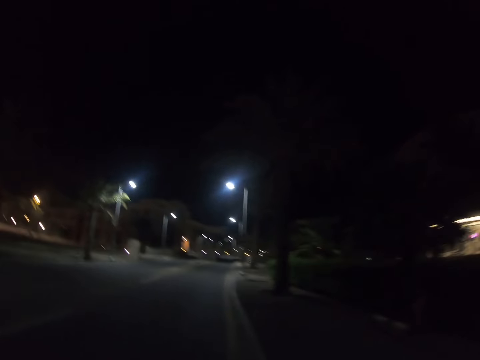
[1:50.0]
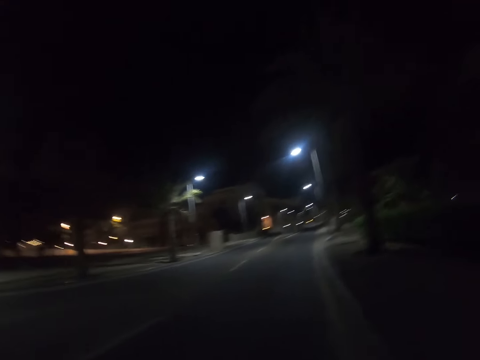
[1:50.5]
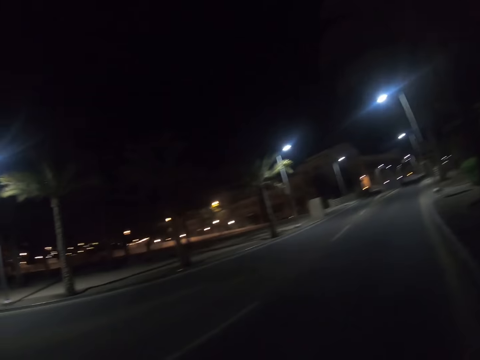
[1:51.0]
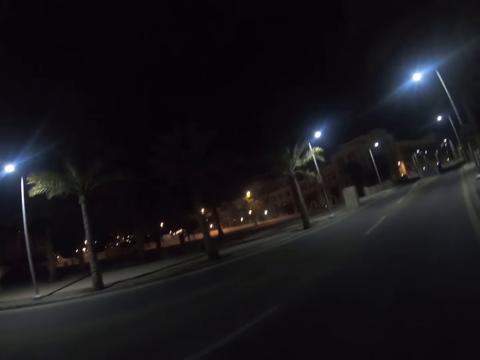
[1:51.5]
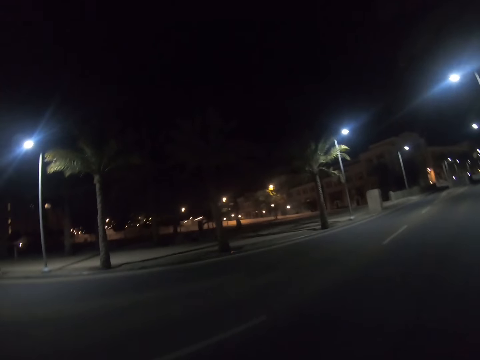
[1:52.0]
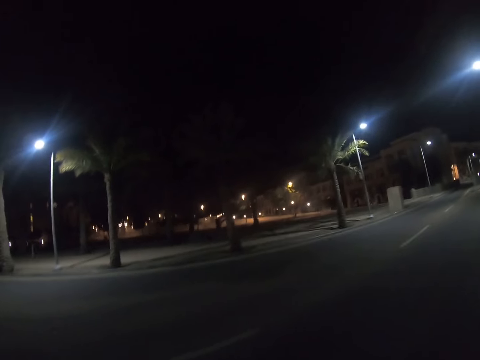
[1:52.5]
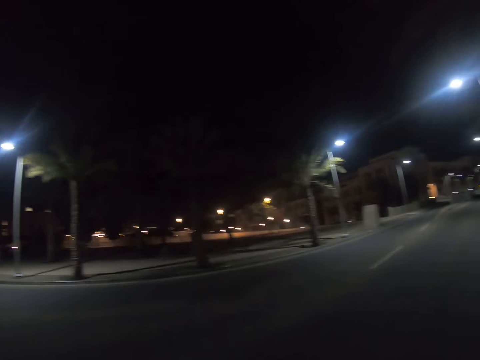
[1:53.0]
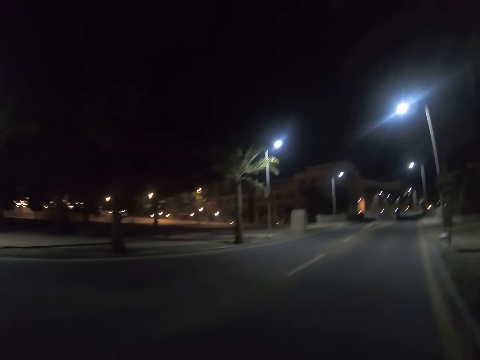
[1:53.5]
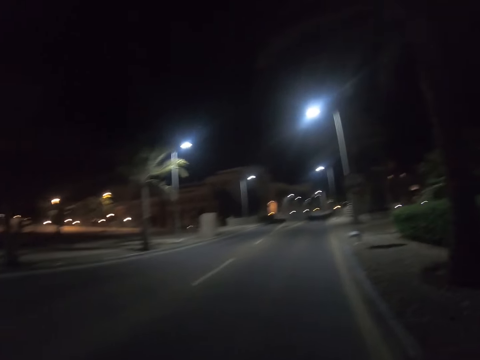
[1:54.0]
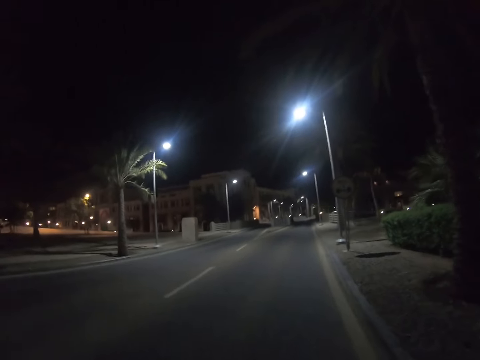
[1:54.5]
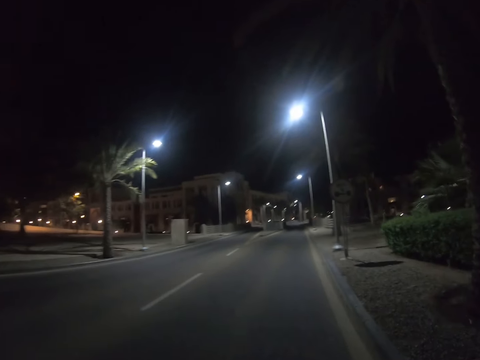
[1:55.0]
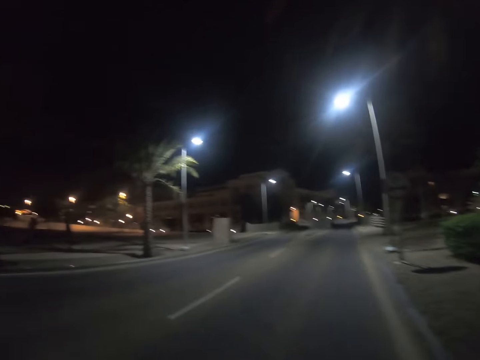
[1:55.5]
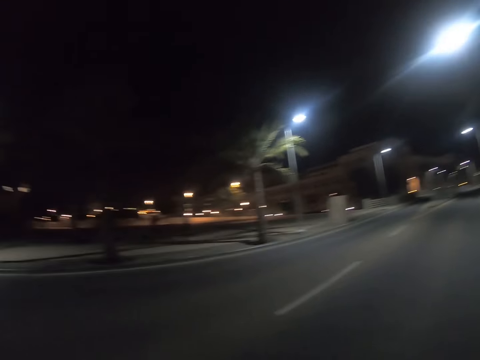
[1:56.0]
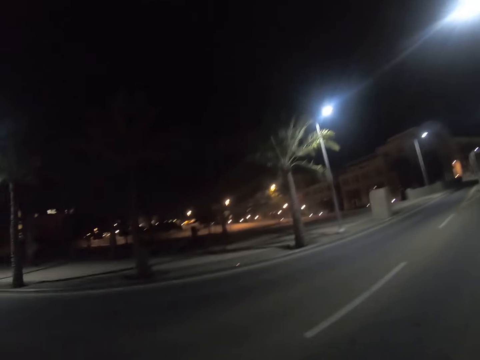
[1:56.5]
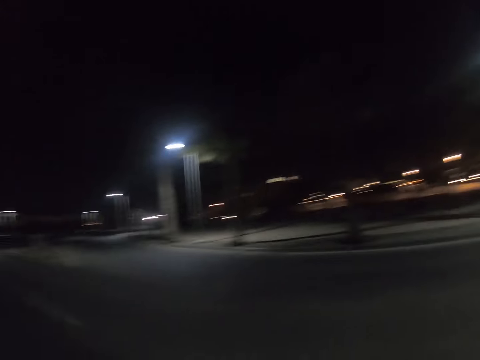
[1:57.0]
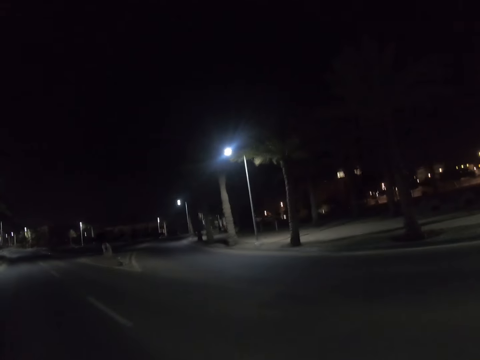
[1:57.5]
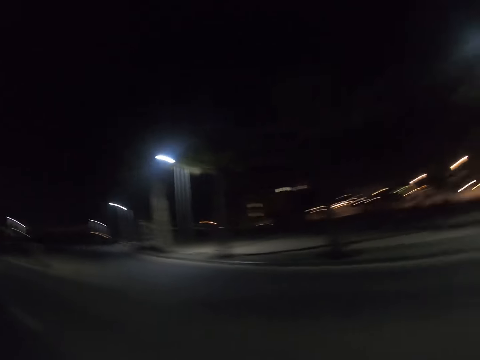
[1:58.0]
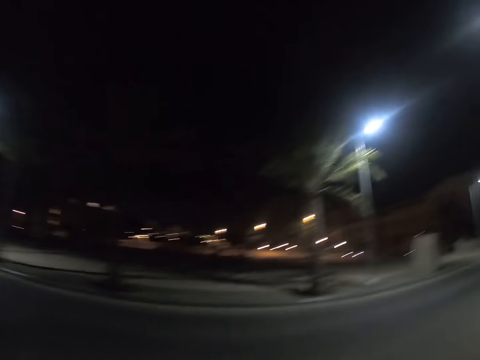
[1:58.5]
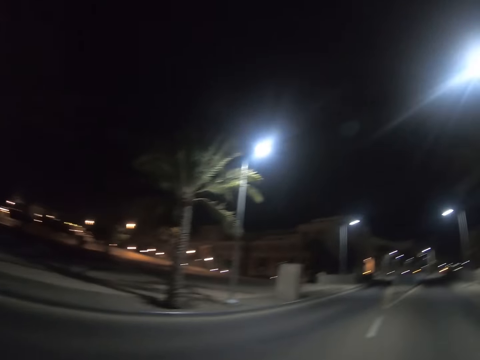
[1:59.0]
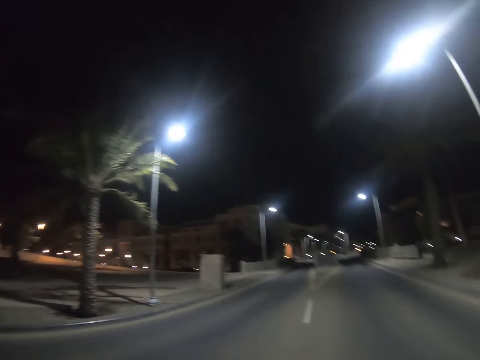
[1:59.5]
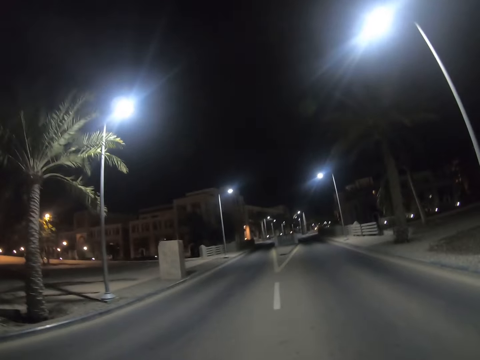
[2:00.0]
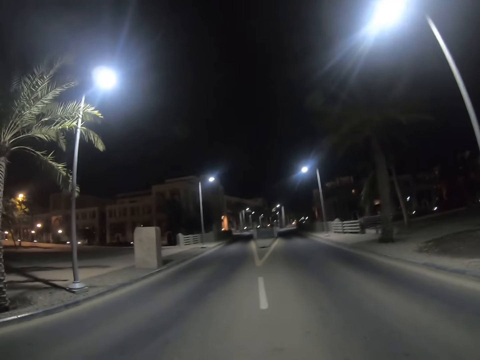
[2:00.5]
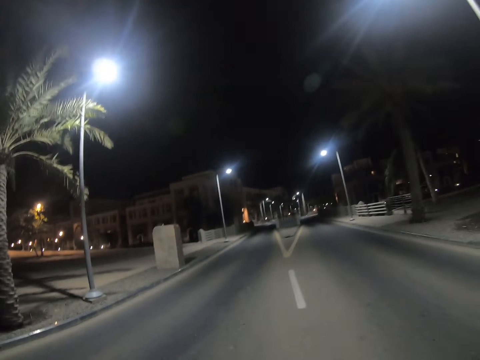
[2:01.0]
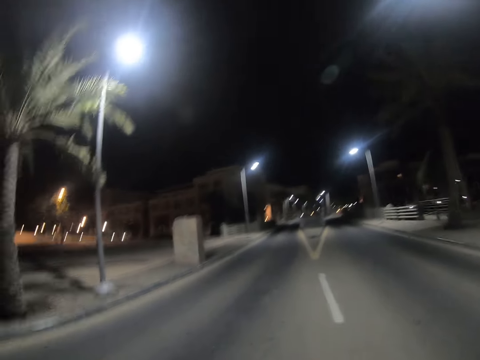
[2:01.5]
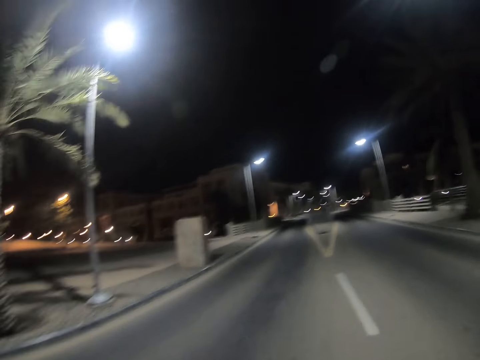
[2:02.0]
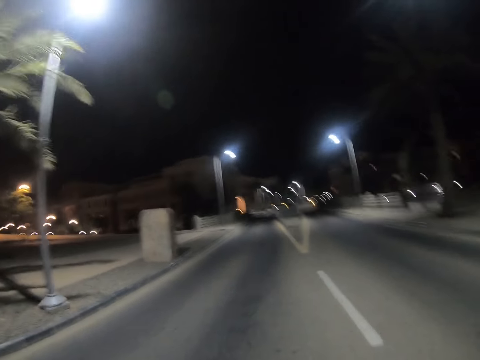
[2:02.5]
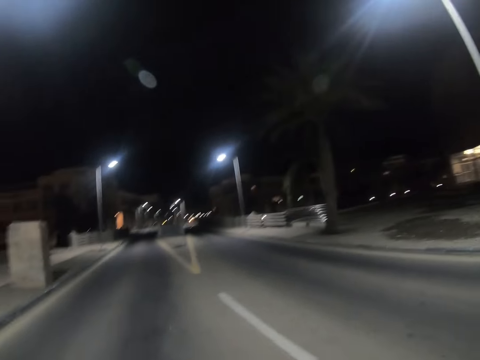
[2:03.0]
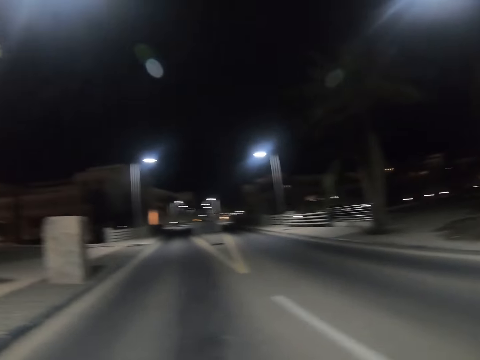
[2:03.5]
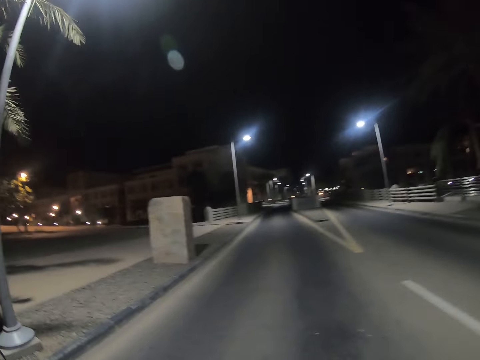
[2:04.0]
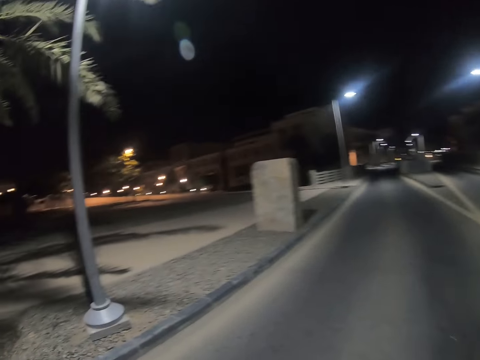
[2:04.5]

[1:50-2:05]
The camera wearer looks to the side of the main road. They continue walking along the main road.

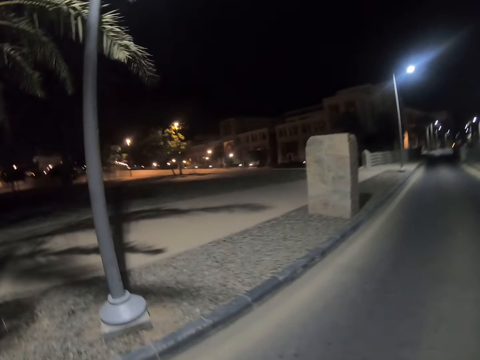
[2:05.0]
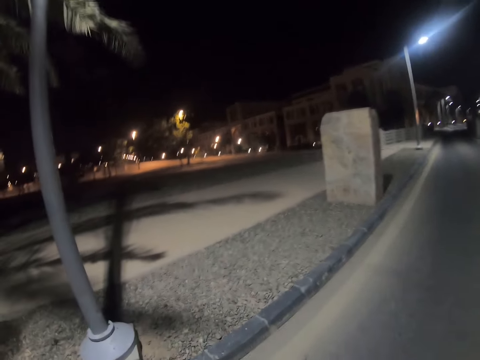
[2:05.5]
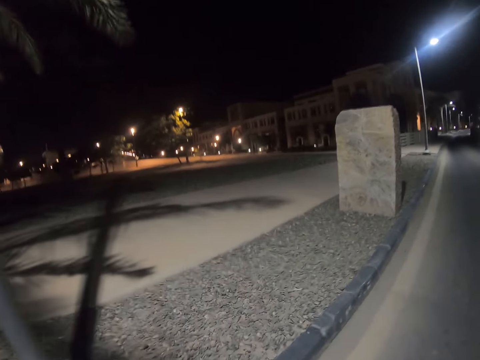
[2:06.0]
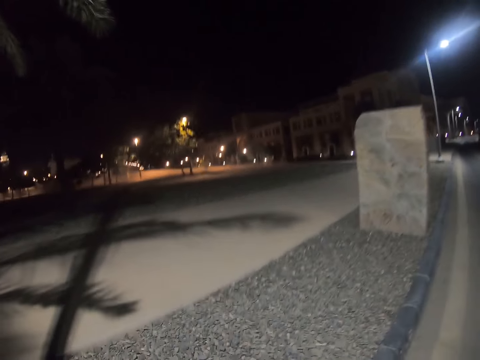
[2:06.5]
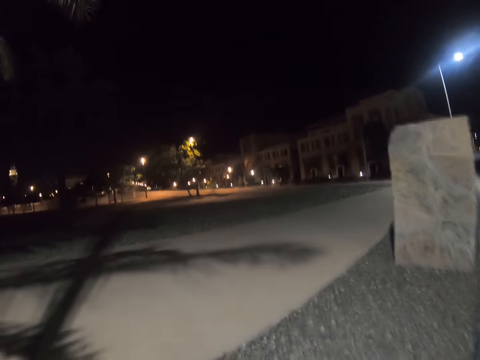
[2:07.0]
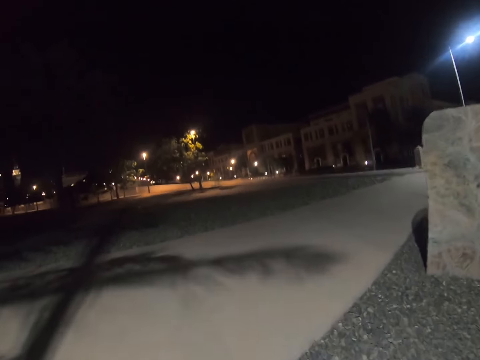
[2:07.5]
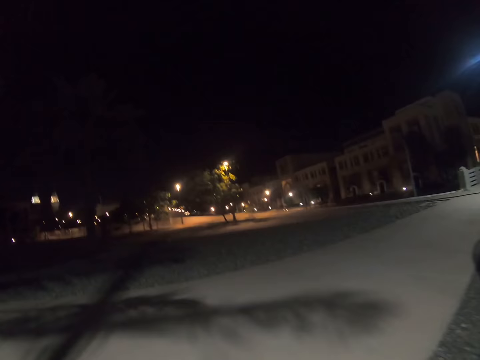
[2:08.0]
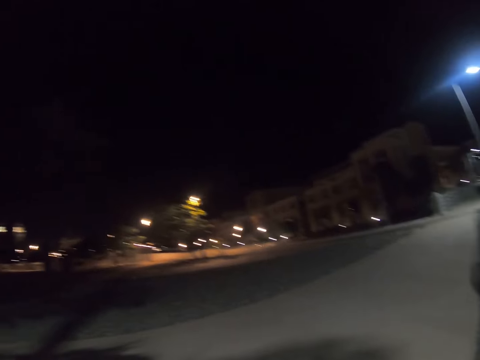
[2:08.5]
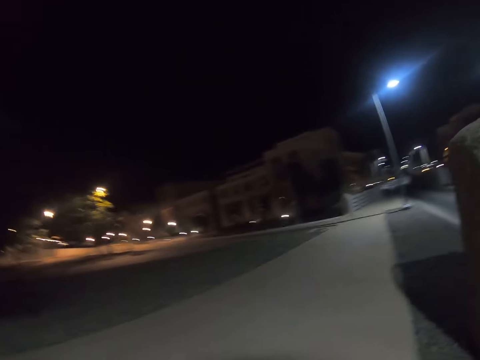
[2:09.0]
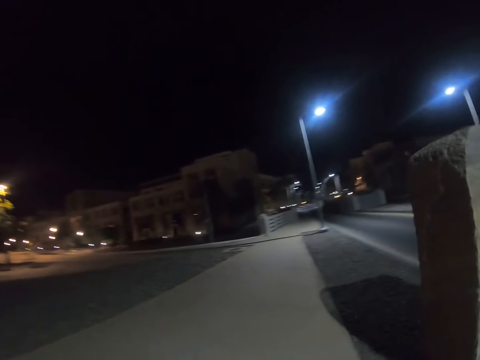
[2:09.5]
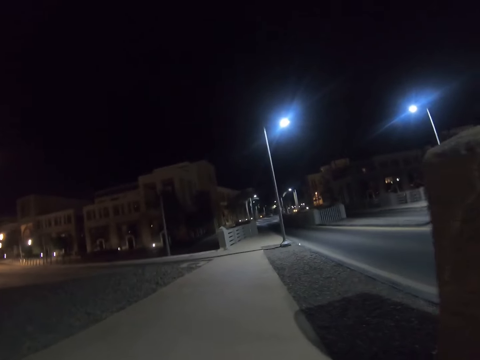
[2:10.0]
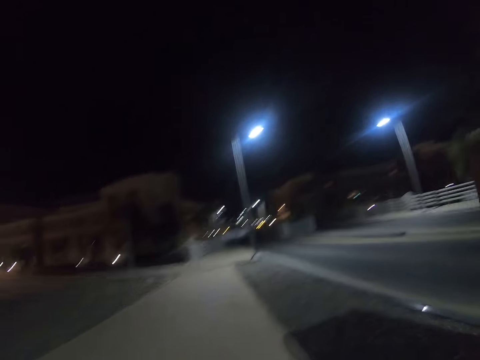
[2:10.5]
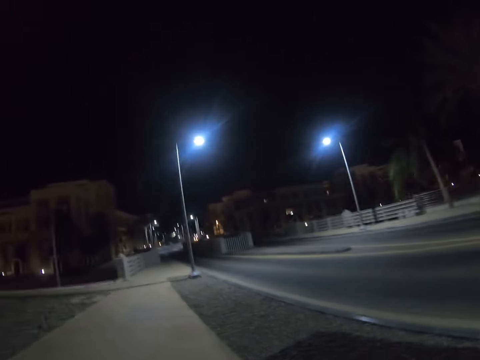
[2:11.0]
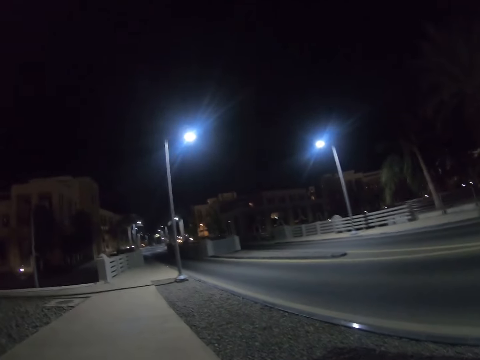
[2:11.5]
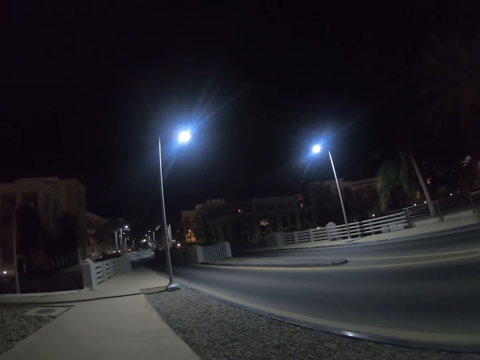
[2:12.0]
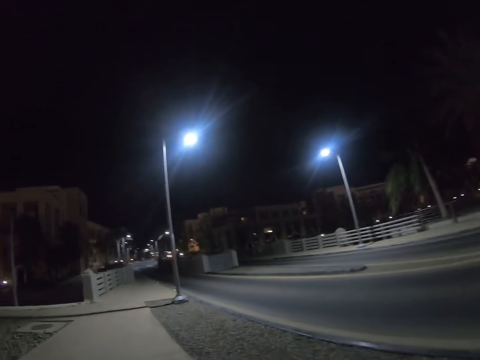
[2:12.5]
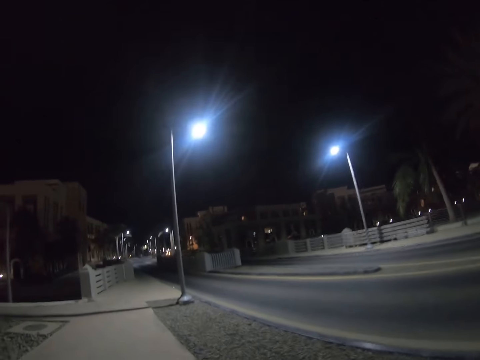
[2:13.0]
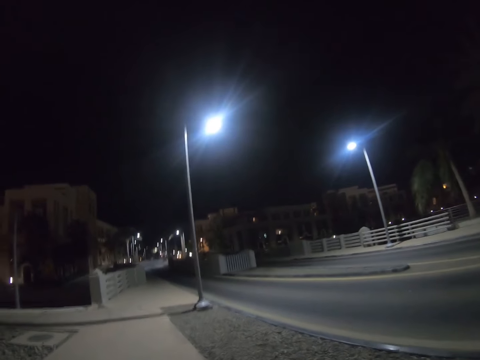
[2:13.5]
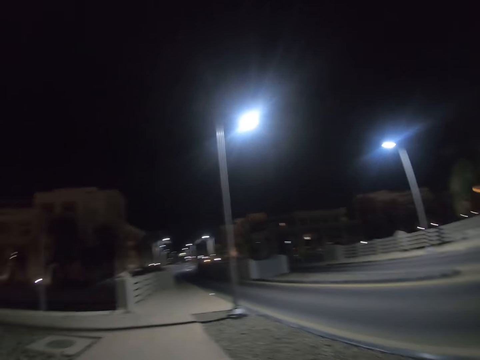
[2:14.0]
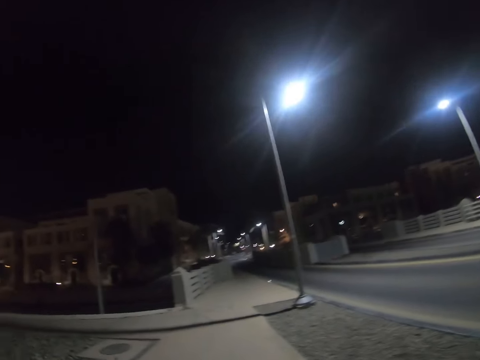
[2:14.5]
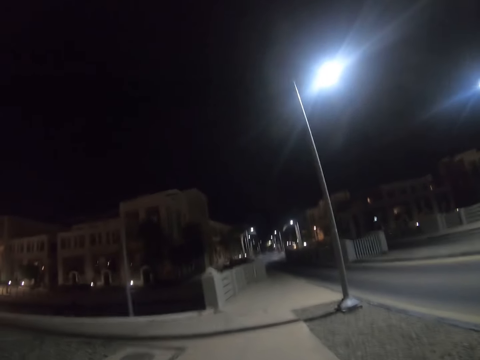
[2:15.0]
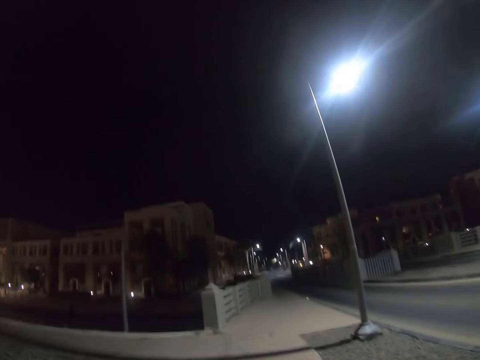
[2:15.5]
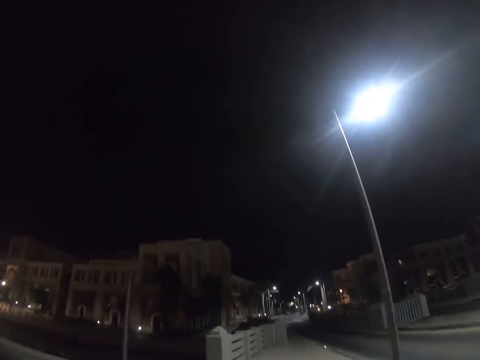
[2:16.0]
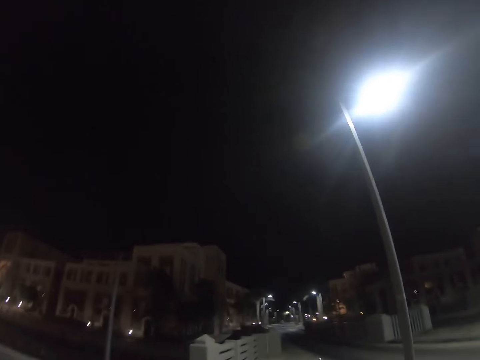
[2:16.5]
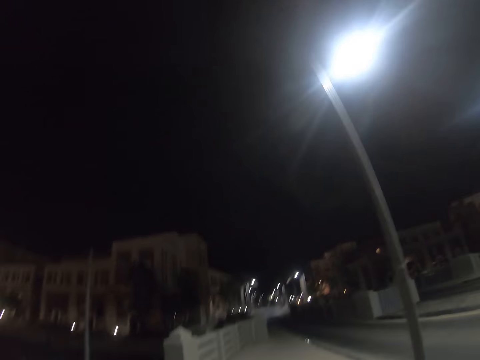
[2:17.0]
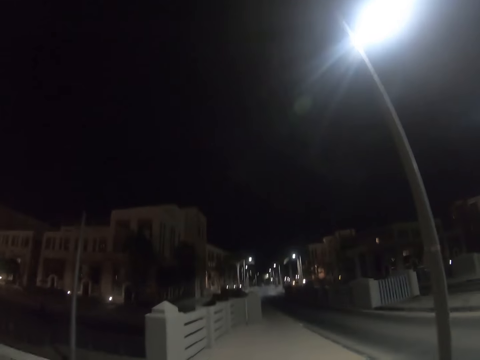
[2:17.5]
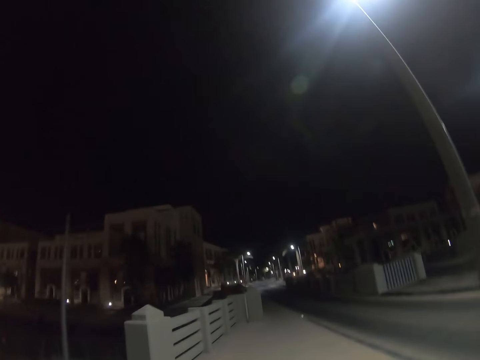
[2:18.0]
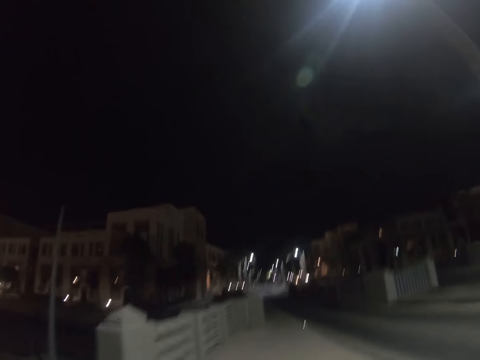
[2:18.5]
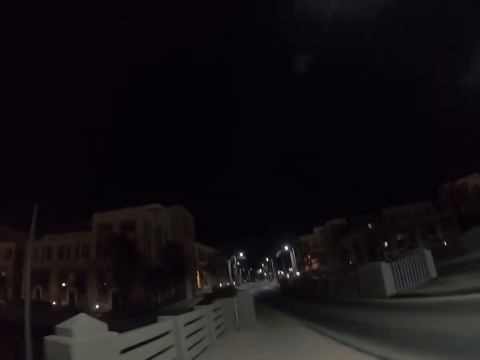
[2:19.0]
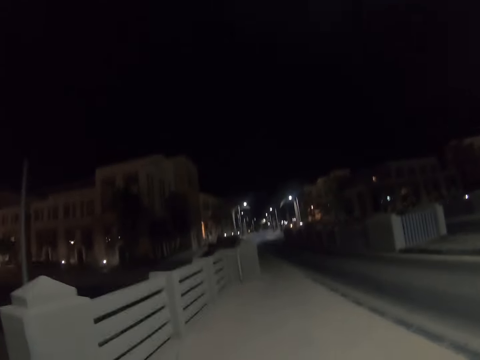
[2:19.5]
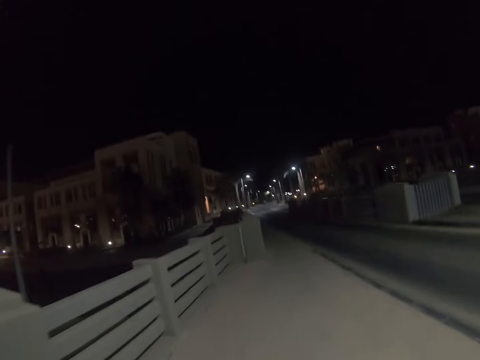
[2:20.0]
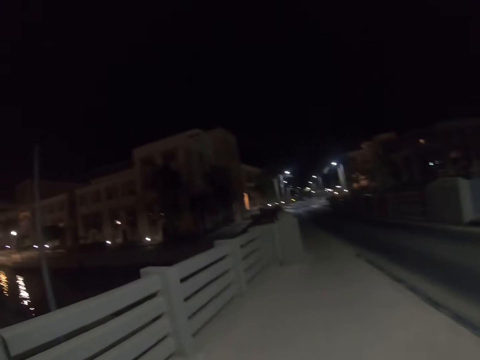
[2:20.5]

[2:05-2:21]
The camera wearer crosses towards the sidewalk. They continue walking along the sidewalk.
